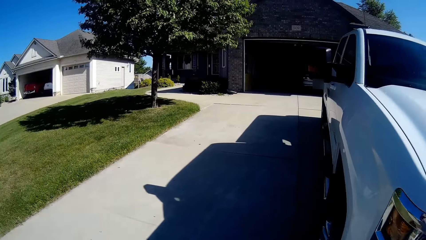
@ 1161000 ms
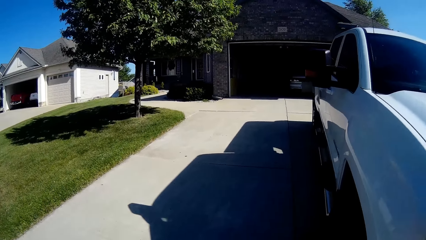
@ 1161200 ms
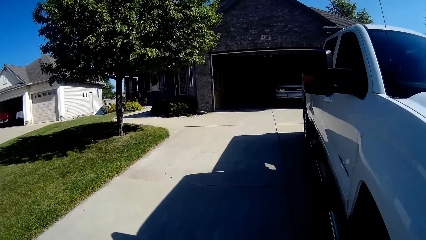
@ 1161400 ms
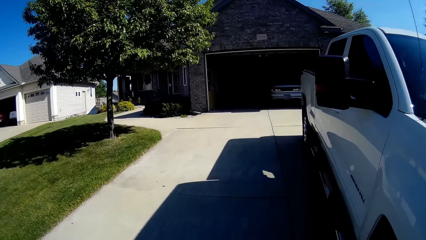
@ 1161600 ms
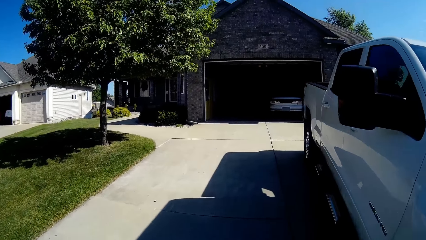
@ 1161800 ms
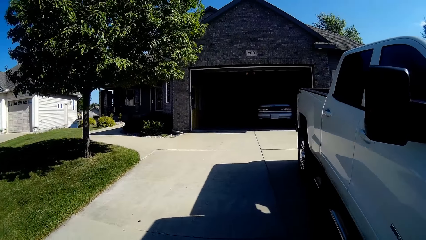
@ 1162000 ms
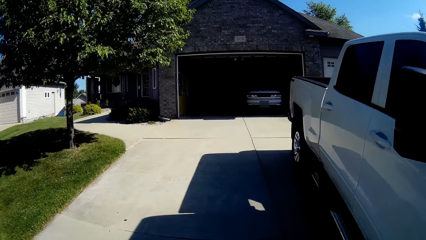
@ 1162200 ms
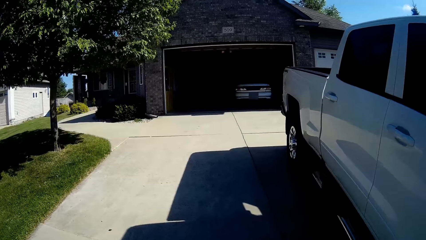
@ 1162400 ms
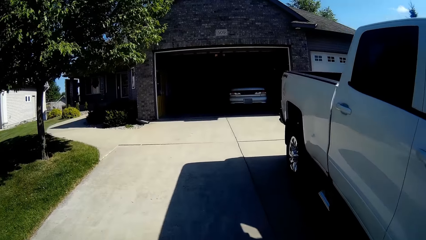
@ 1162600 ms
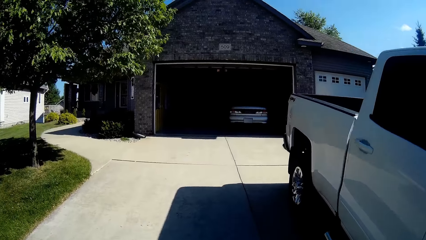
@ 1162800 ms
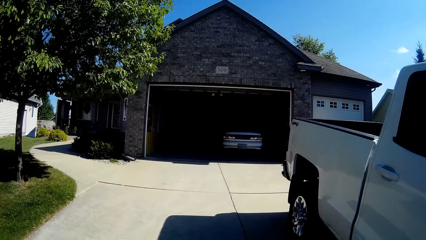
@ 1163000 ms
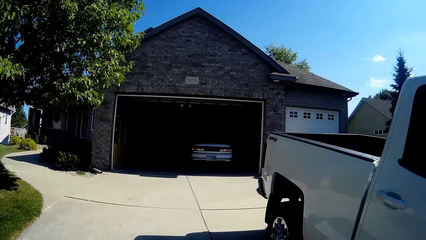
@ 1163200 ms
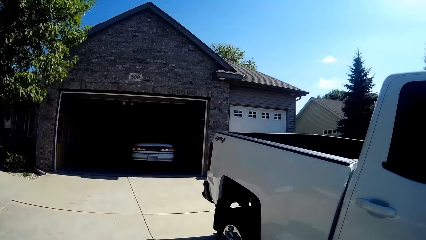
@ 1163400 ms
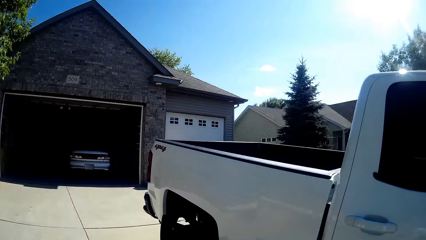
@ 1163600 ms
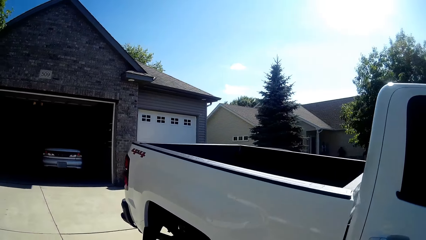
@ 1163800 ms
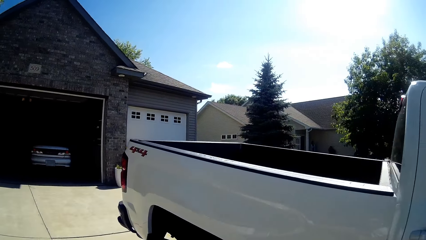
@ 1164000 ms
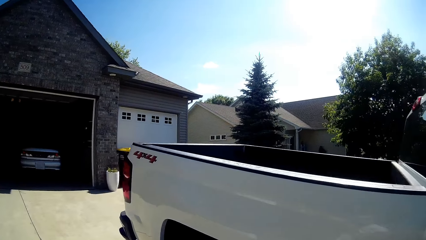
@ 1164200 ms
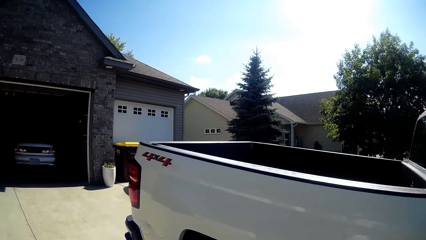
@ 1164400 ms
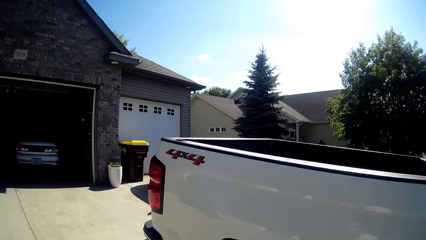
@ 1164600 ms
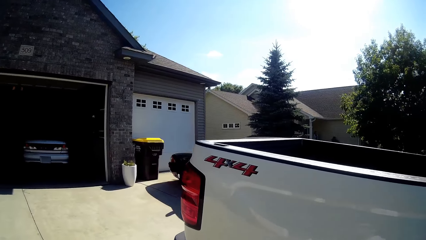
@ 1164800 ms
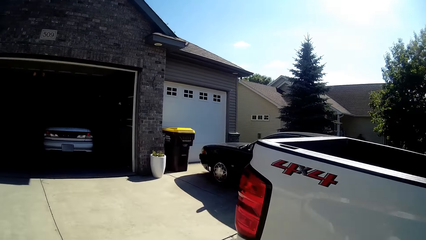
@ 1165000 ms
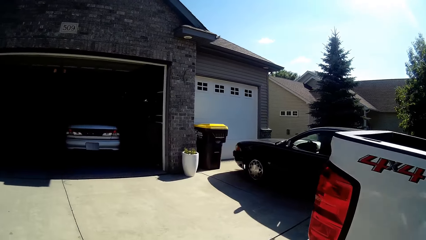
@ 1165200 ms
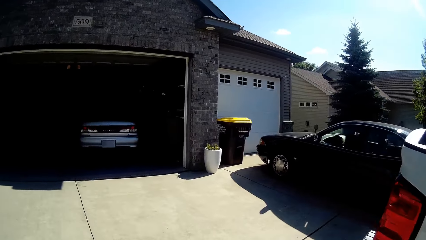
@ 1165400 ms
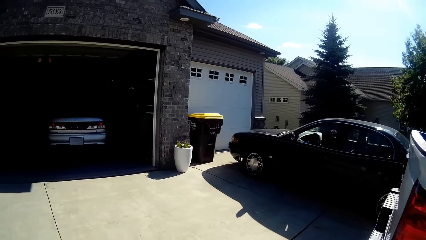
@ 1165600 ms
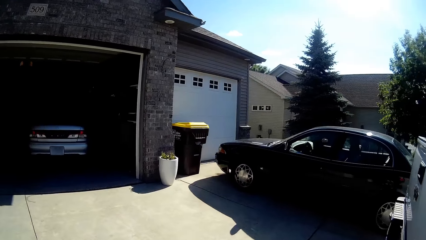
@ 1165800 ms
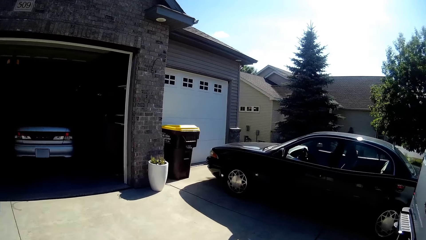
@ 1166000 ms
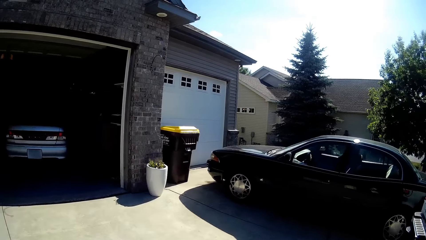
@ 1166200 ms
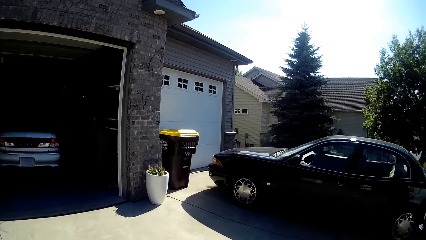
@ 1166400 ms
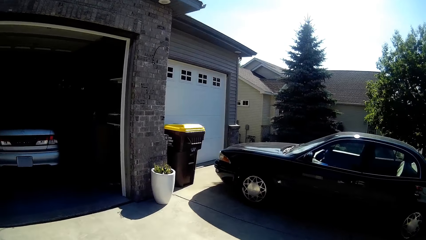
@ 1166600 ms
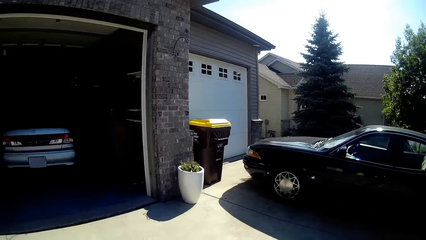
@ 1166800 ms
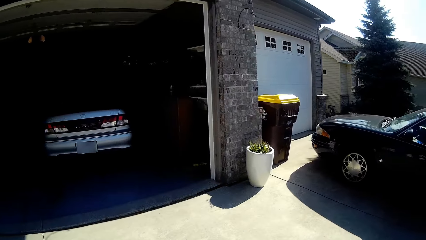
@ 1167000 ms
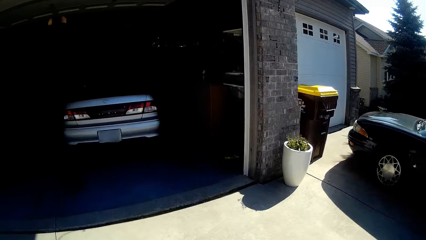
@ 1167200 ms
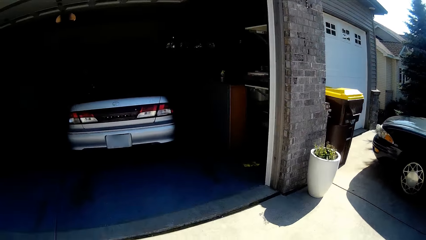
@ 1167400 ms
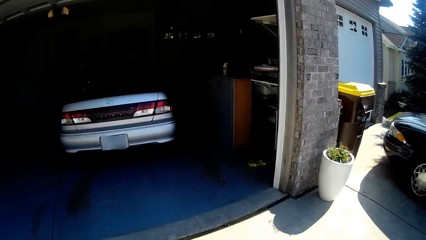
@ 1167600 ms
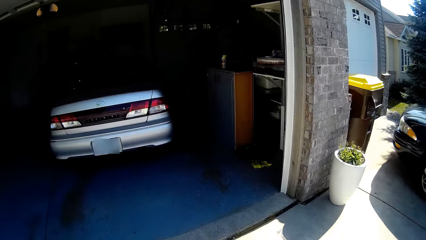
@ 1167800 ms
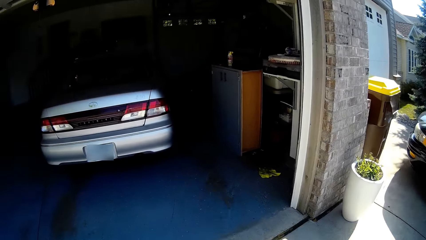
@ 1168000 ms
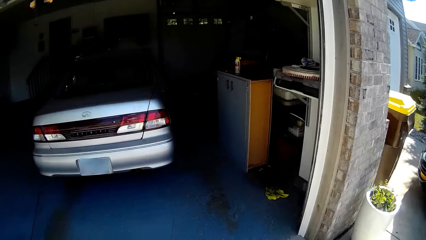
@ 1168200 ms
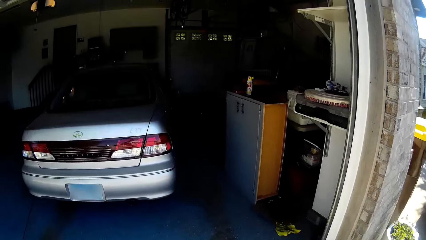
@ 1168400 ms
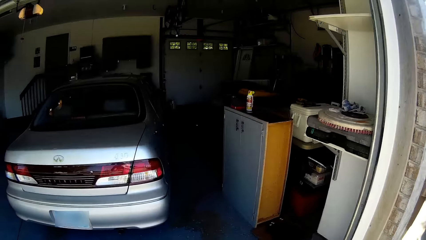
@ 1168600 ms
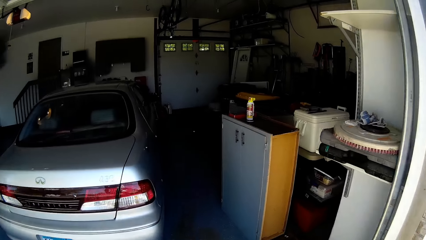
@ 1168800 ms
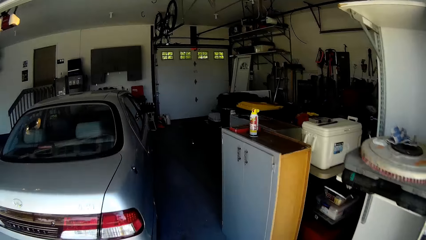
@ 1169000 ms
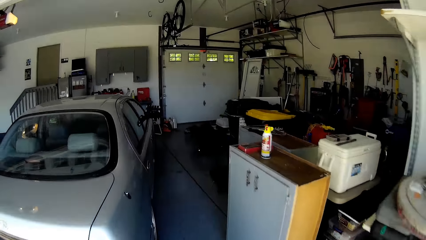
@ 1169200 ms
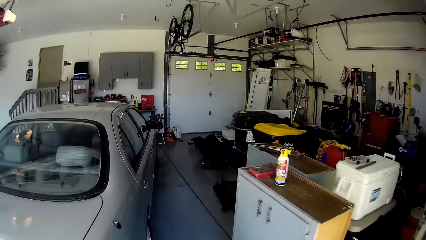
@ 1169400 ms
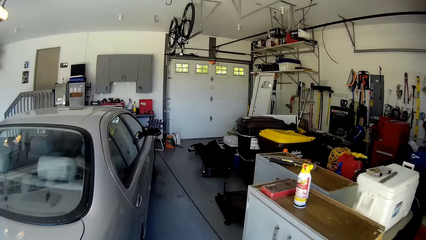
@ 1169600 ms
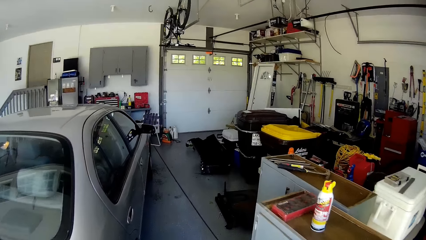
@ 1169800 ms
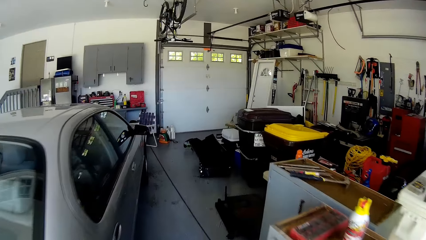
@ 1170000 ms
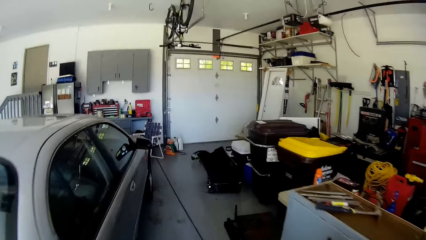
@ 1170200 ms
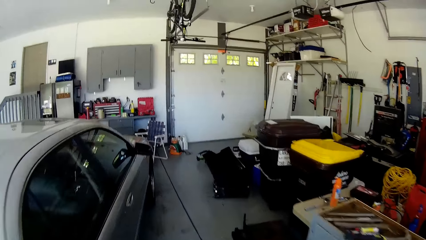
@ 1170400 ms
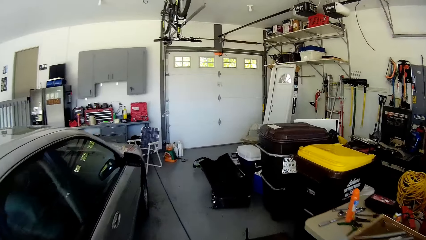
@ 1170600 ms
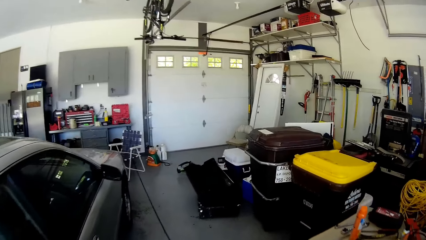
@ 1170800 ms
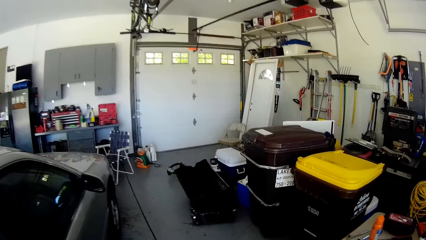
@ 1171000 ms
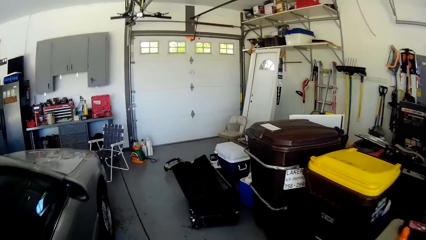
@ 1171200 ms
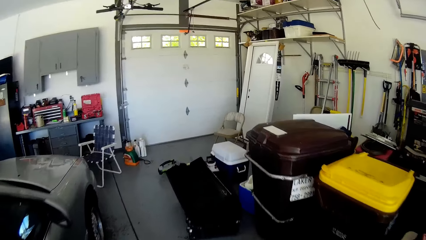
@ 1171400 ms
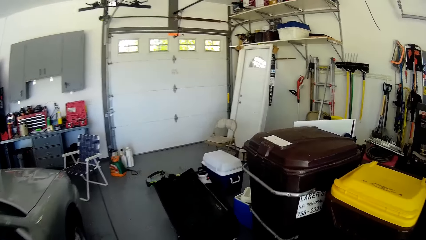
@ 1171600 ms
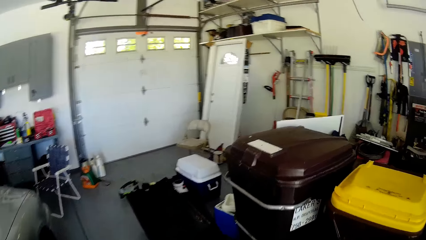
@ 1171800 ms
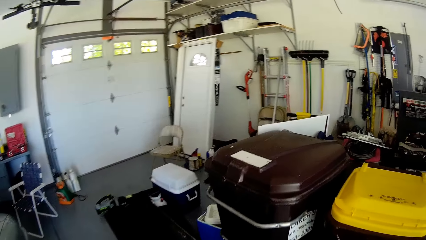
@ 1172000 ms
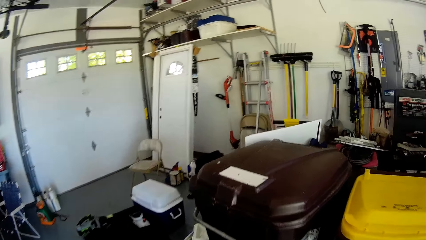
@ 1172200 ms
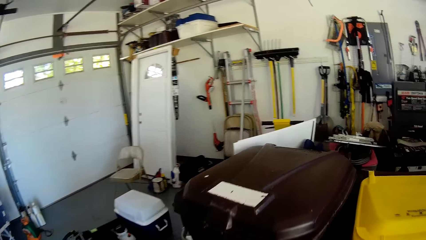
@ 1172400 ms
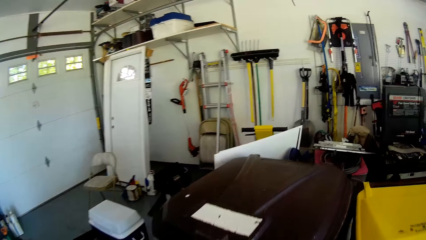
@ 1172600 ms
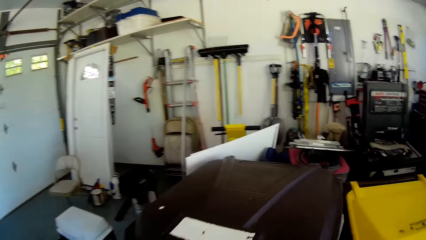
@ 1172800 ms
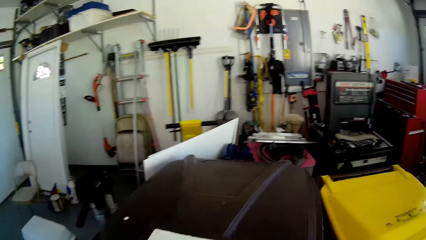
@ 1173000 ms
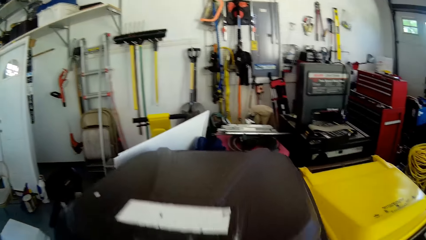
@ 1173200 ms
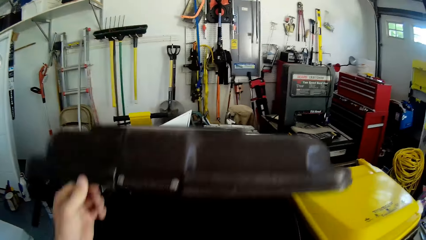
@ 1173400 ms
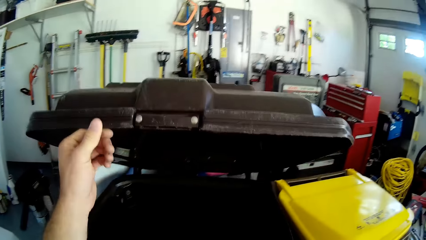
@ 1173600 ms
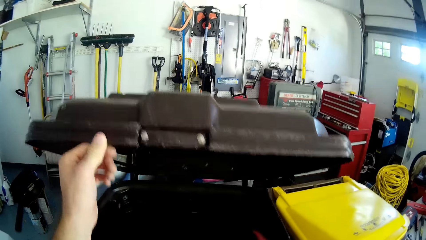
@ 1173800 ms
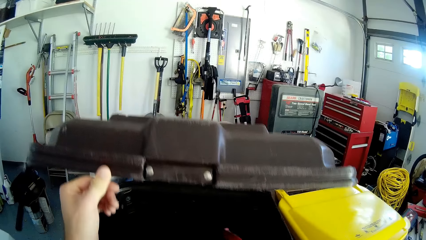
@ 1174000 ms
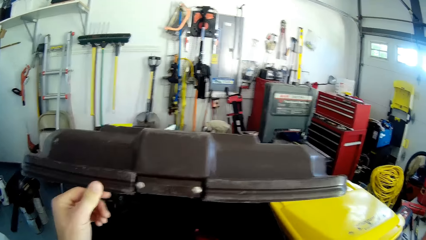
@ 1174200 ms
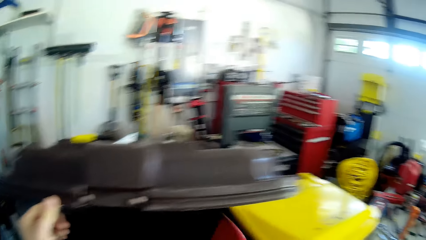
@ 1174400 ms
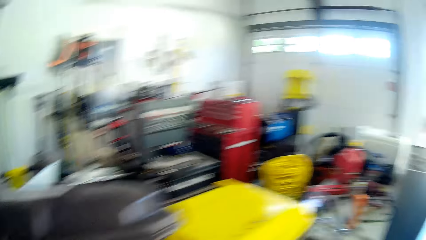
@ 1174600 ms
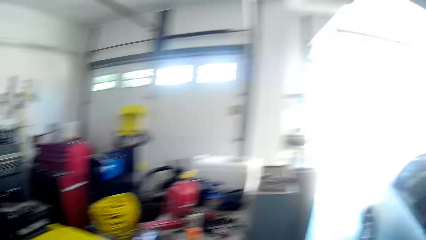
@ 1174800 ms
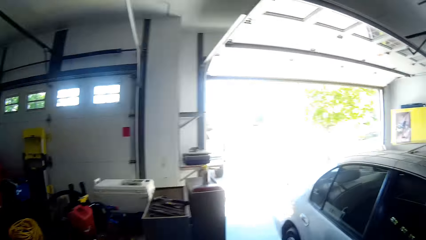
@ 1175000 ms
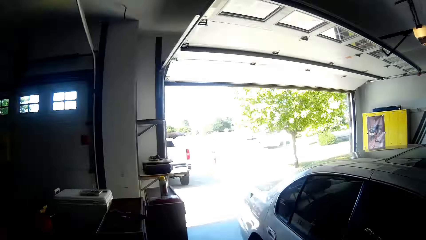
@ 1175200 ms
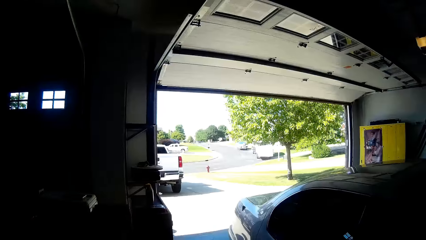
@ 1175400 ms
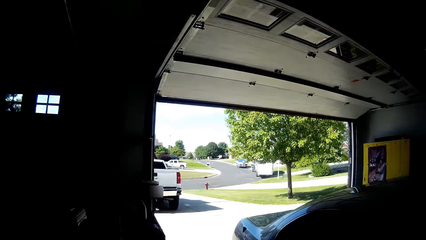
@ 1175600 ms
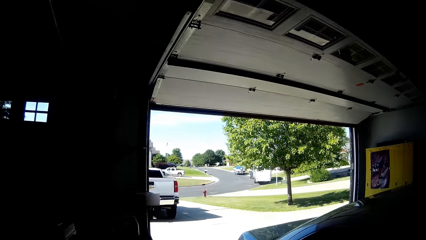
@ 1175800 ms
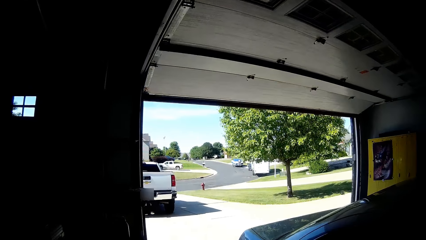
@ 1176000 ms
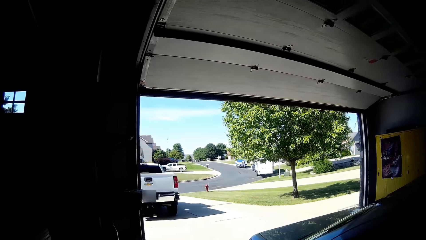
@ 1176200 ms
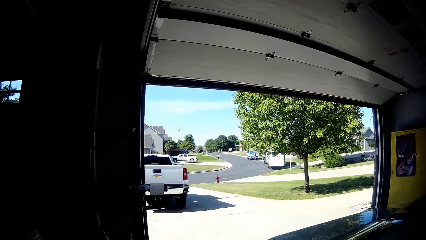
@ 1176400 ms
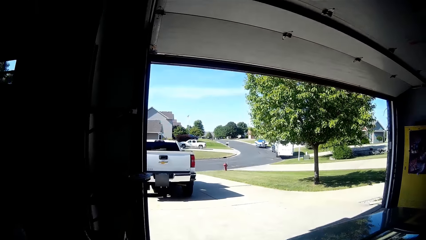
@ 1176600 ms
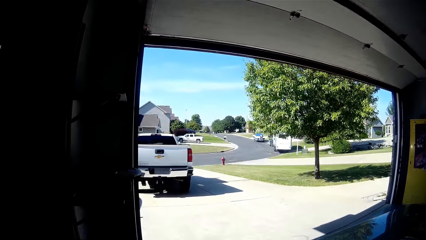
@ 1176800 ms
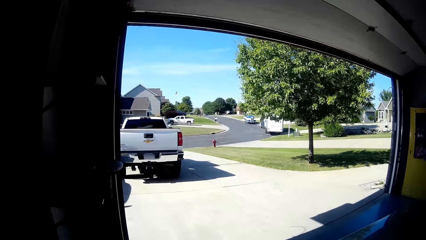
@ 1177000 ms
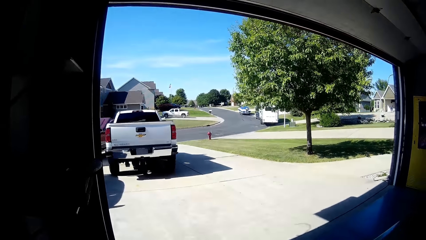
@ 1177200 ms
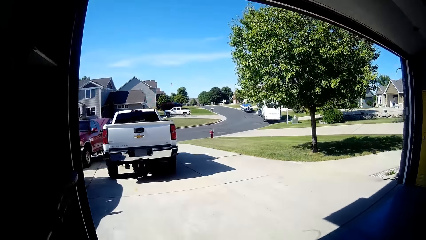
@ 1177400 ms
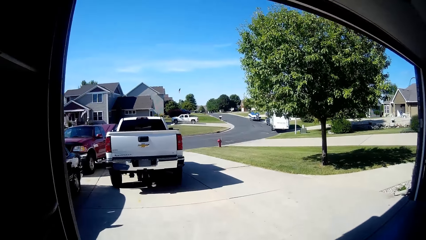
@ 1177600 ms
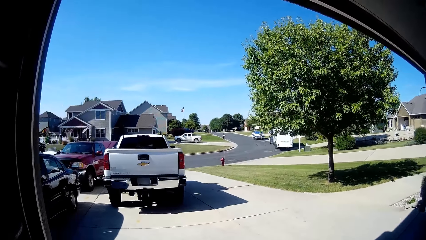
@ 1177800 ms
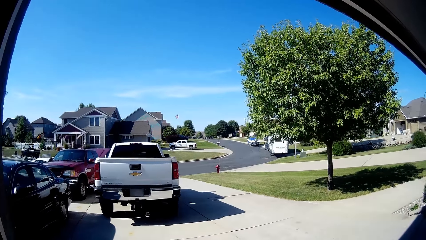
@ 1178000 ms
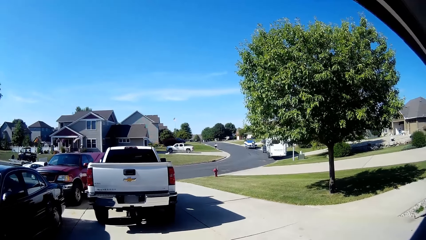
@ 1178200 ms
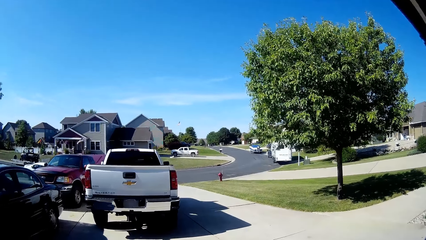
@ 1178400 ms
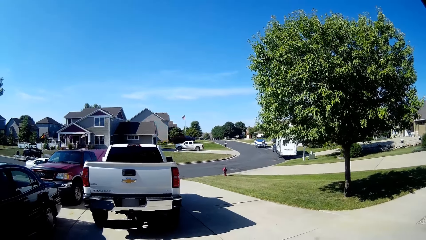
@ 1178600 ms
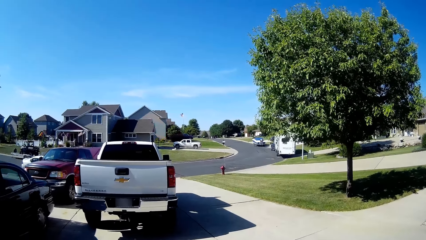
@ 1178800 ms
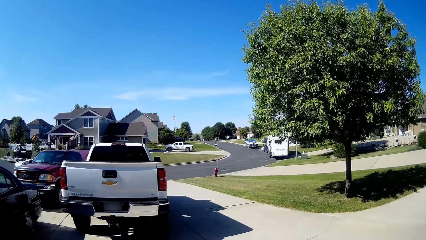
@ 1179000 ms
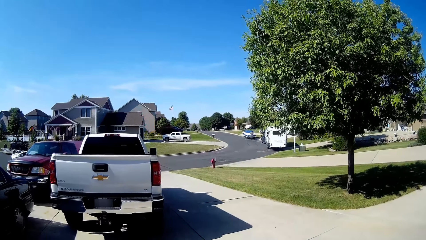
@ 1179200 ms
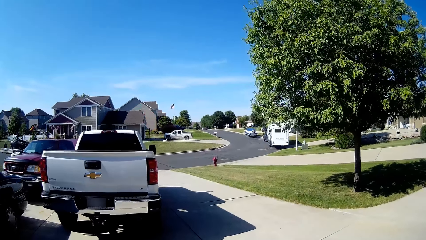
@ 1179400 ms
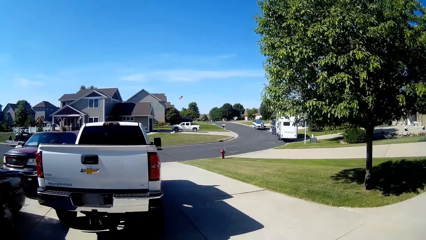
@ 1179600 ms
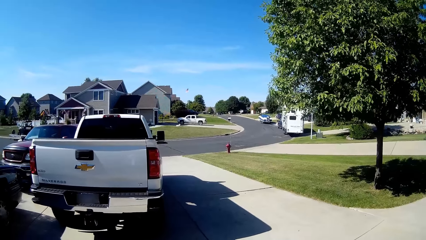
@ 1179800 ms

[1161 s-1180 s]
The camera wearer opens the bin with his left hand. He pours dirt from the packer into the bin. He walks outside towards the car. He walks outside towards the car again.
